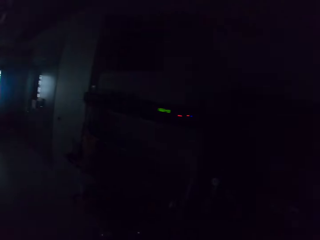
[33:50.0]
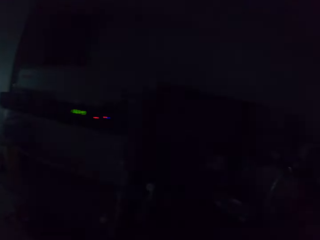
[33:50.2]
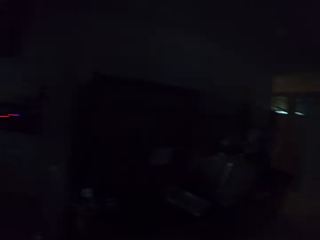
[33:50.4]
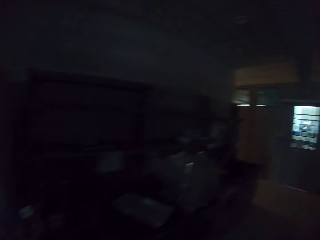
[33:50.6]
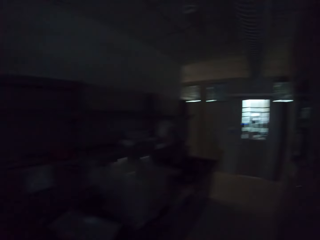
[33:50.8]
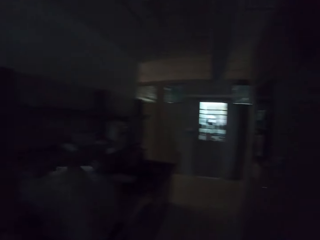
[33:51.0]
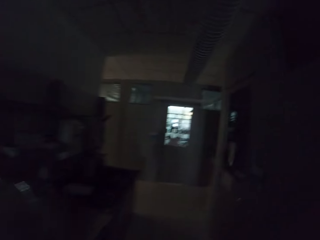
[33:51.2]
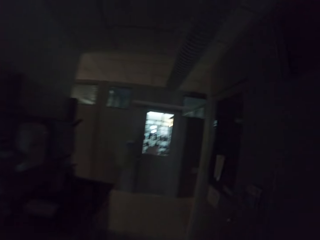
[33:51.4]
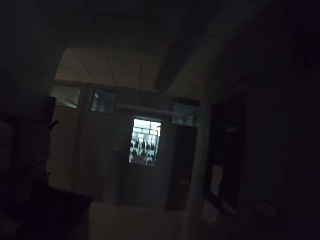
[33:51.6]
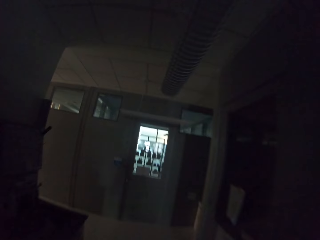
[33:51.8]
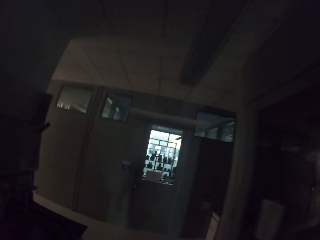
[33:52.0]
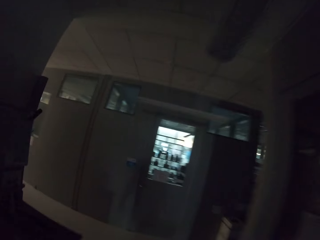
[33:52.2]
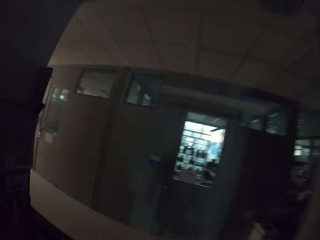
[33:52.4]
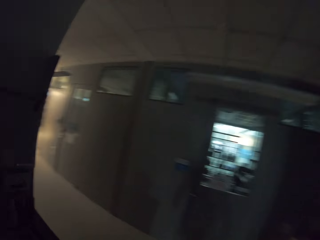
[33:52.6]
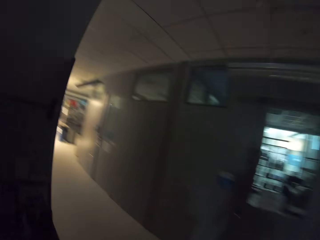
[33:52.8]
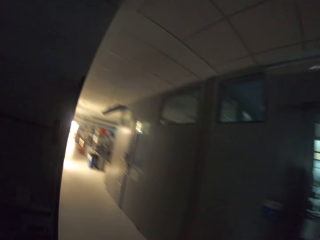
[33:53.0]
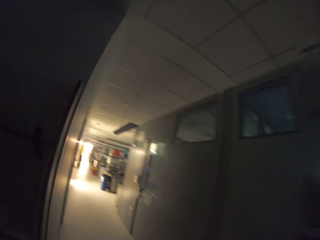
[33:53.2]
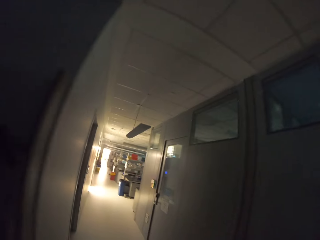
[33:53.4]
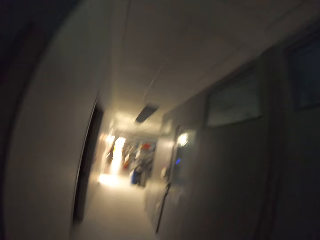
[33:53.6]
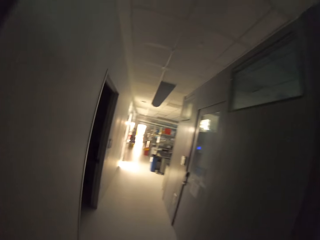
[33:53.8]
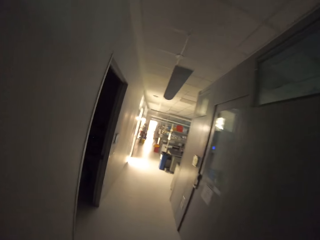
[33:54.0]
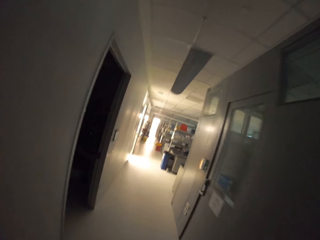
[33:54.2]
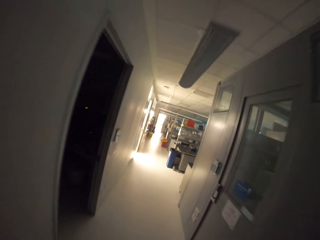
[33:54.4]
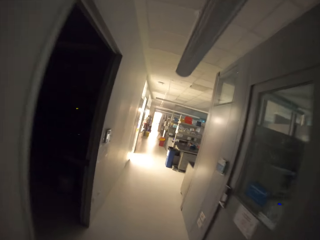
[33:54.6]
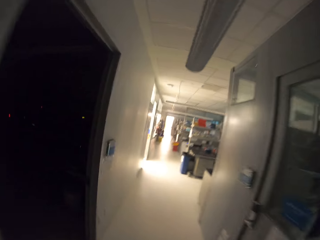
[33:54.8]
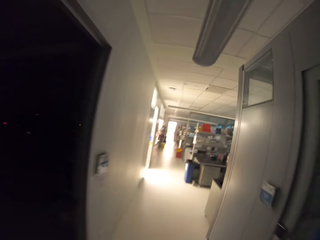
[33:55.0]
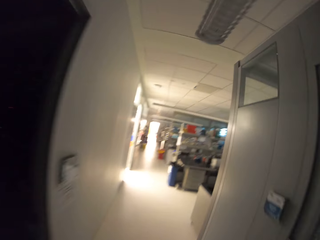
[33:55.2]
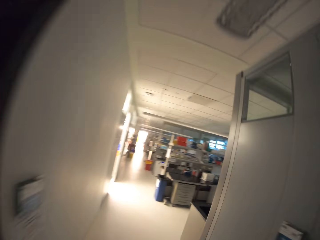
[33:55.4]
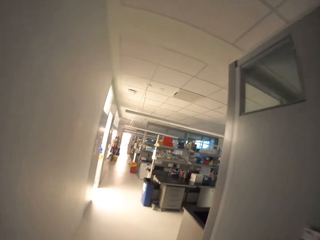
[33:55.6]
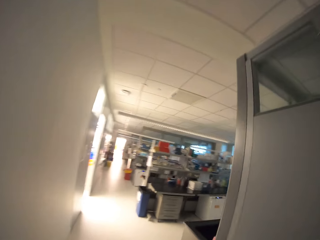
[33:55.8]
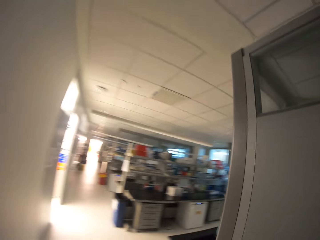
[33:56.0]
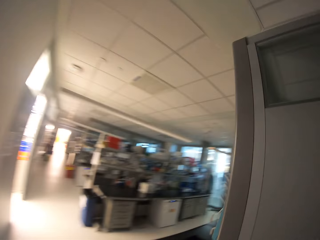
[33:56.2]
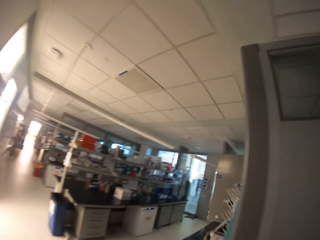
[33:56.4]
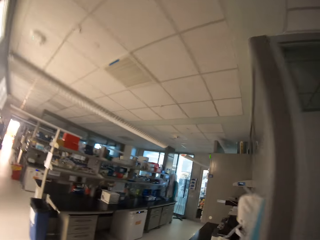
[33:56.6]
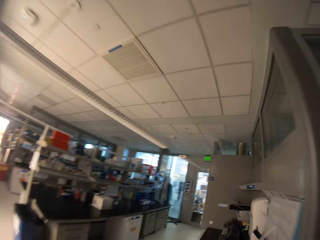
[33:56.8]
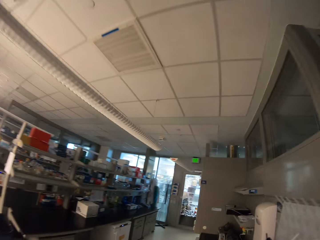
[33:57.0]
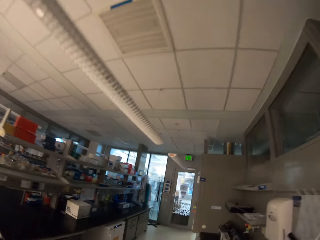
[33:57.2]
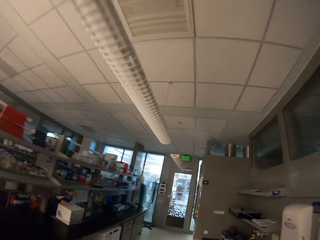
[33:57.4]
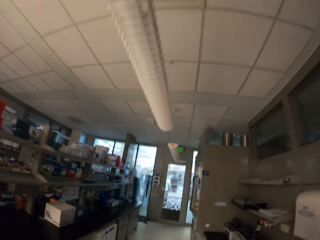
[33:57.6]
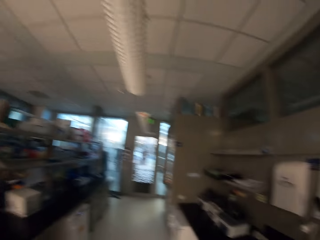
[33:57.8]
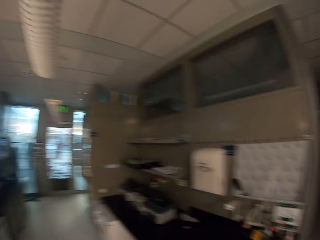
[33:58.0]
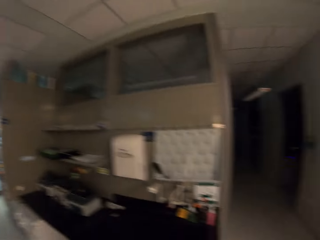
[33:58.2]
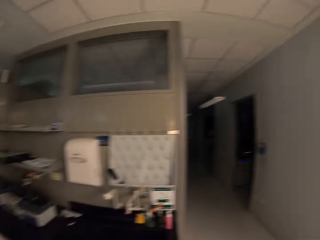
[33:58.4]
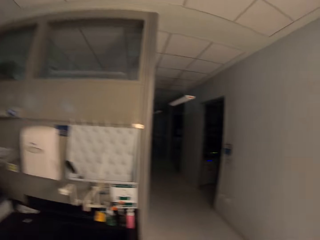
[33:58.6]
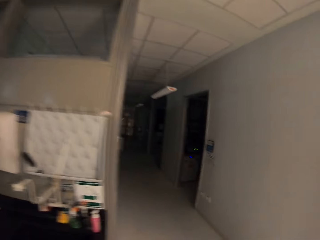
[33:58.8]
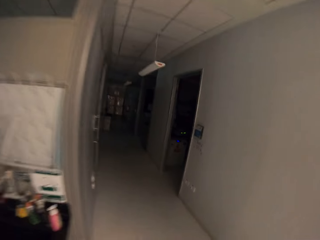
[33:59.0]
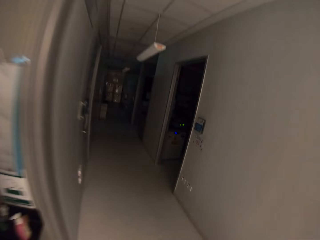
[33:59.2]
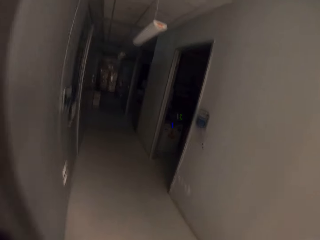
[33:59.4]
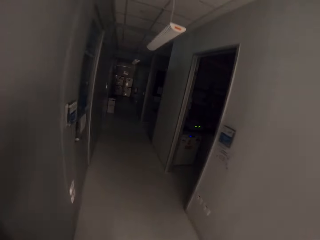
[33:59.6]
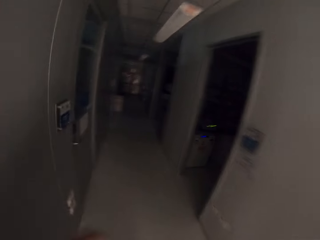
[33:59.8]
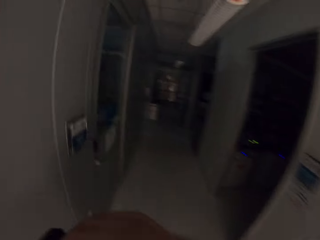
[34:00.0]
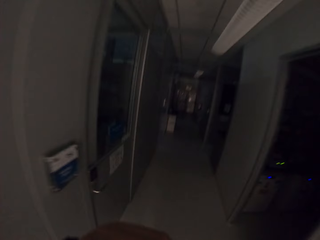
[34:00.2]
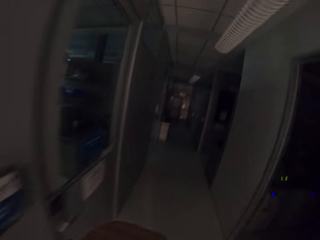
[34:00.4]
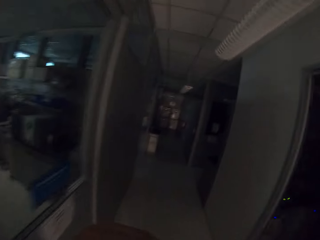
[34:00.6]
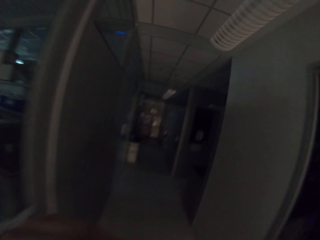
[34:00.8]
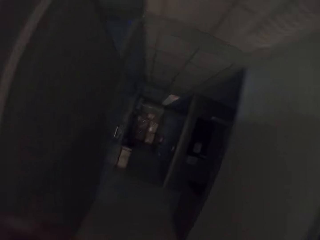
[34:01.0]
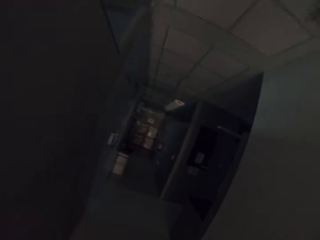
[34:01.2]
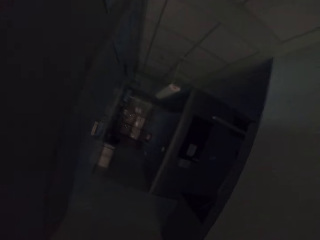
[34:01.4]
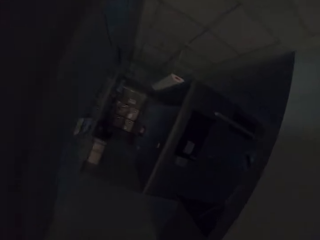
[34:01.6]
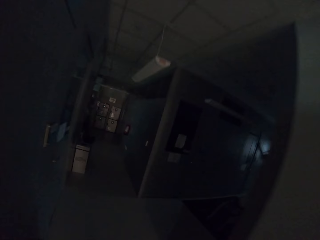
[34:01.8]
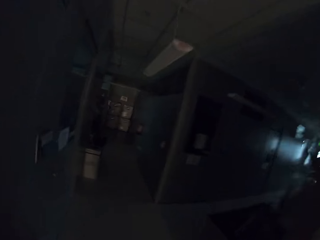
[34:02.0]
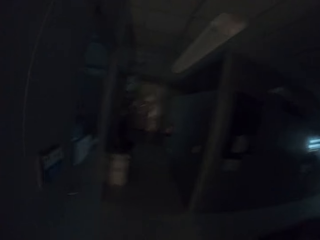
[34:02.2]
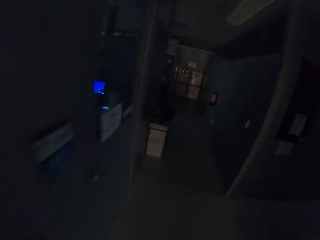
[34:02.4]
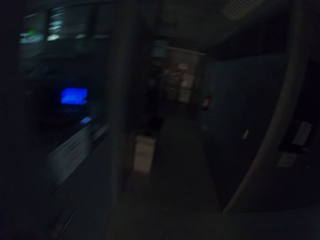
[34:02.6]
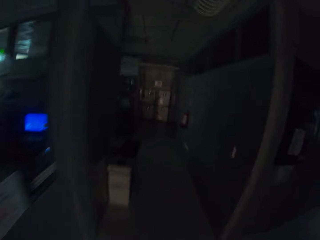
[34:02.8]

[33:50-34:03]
The camera wearer leaves the laboratory. They walk on the office corridor. They enter another laboratory in the building. They walk back in the corridor of the office.

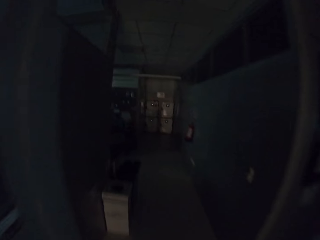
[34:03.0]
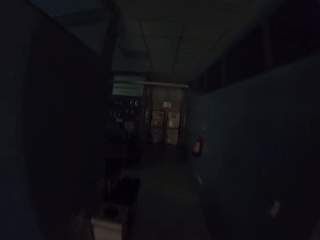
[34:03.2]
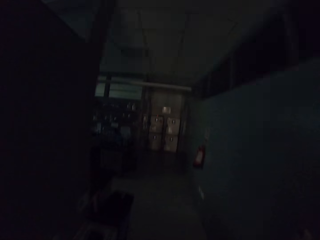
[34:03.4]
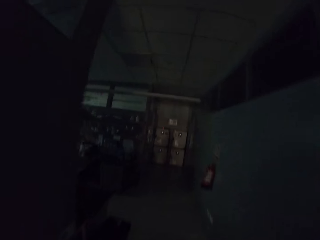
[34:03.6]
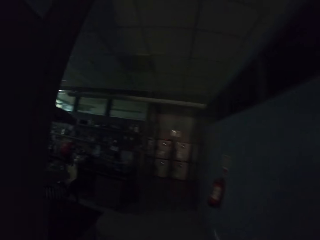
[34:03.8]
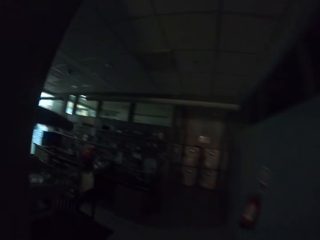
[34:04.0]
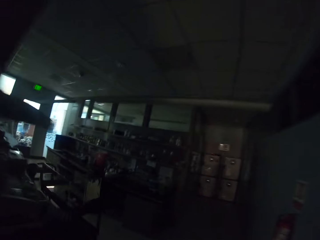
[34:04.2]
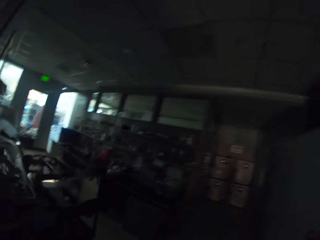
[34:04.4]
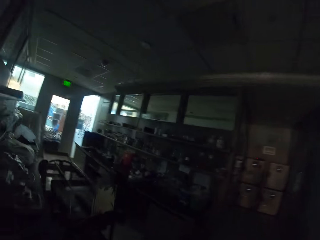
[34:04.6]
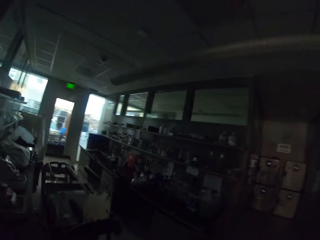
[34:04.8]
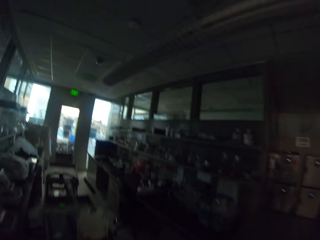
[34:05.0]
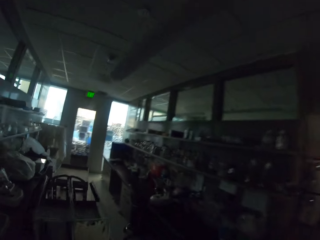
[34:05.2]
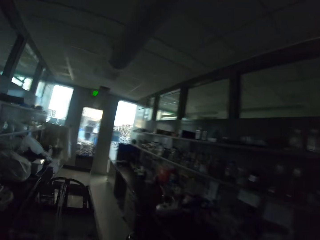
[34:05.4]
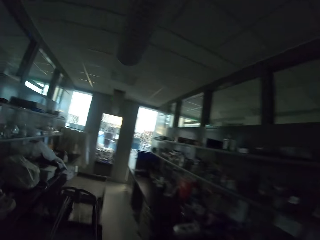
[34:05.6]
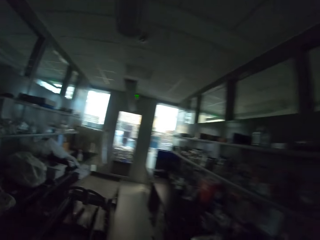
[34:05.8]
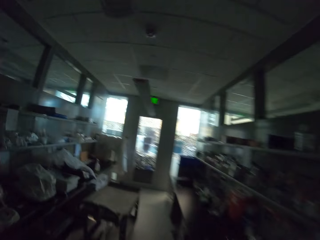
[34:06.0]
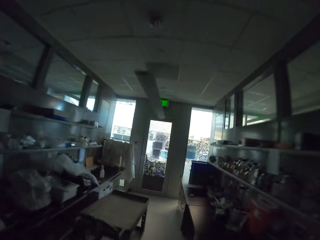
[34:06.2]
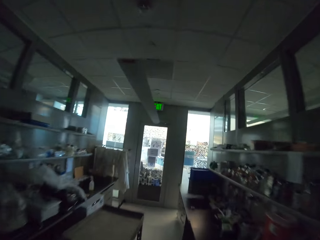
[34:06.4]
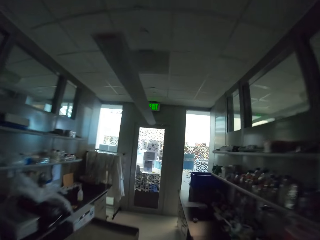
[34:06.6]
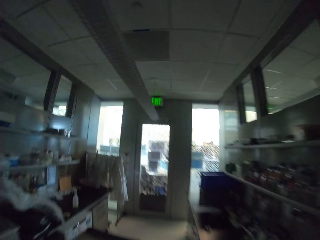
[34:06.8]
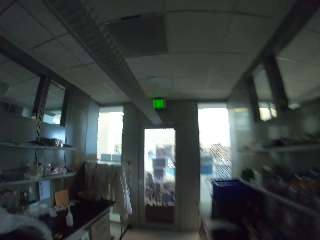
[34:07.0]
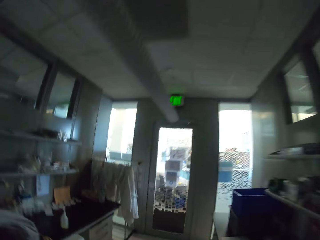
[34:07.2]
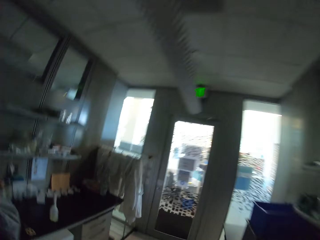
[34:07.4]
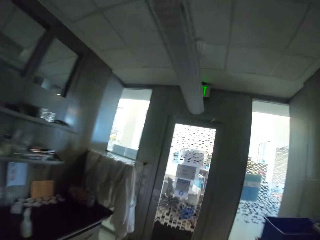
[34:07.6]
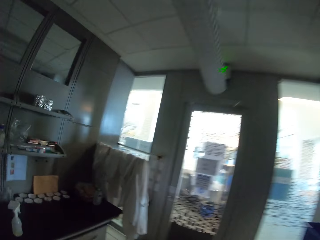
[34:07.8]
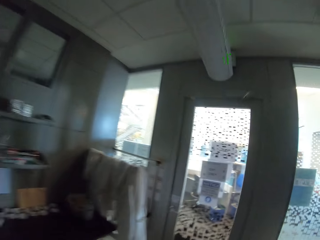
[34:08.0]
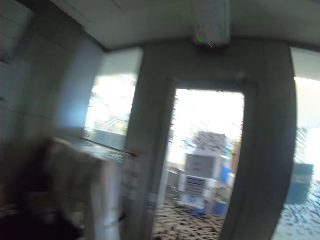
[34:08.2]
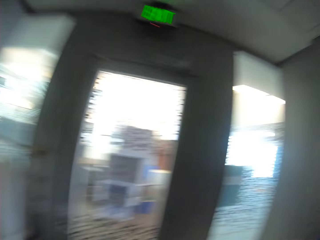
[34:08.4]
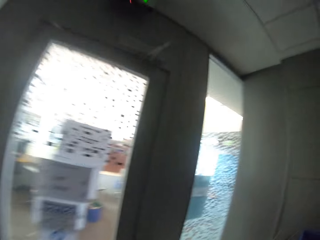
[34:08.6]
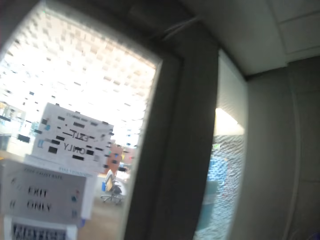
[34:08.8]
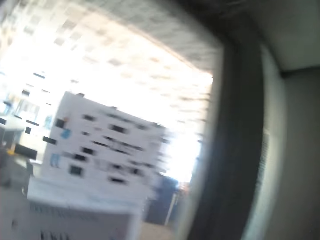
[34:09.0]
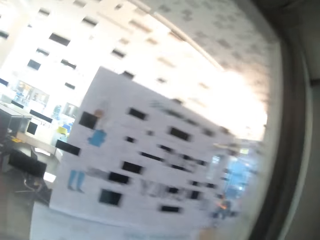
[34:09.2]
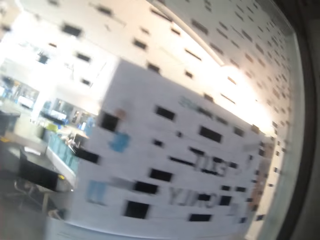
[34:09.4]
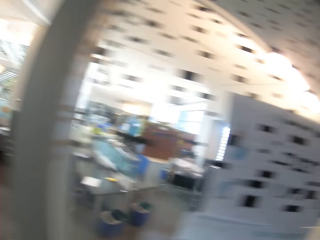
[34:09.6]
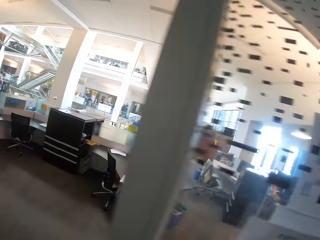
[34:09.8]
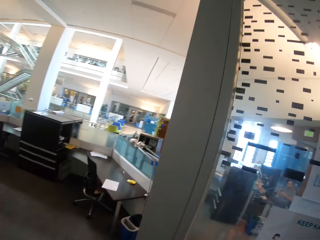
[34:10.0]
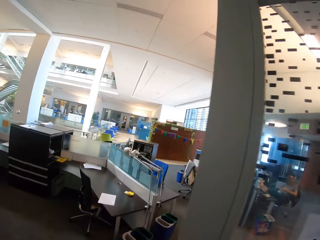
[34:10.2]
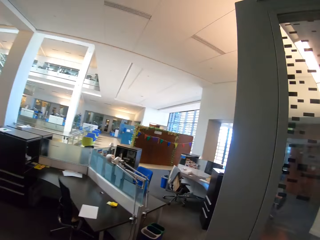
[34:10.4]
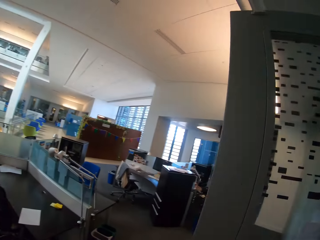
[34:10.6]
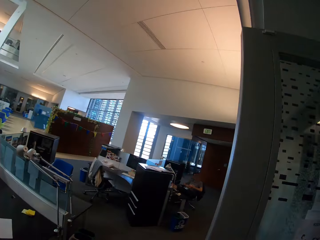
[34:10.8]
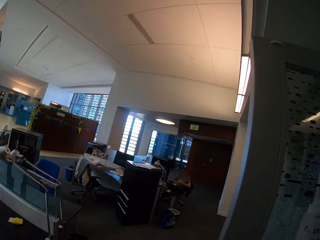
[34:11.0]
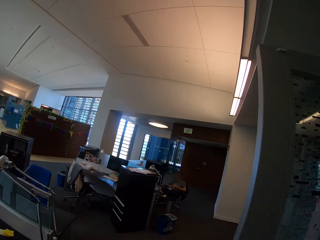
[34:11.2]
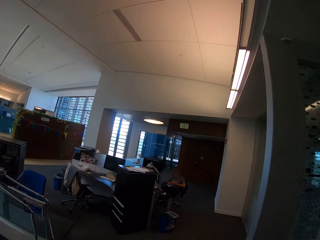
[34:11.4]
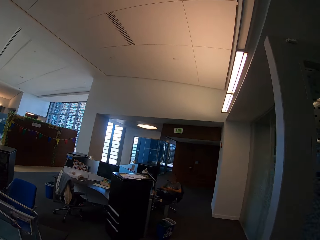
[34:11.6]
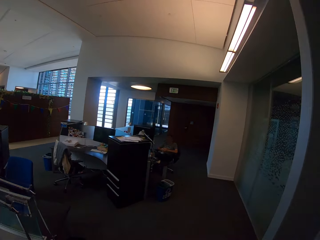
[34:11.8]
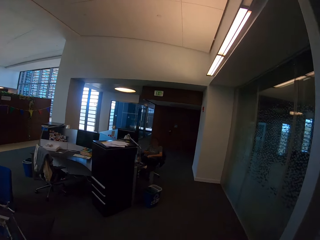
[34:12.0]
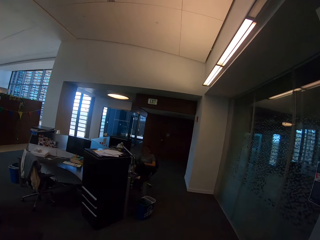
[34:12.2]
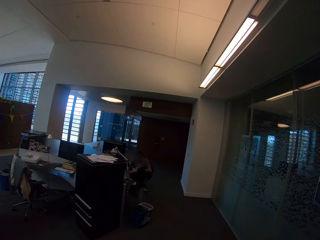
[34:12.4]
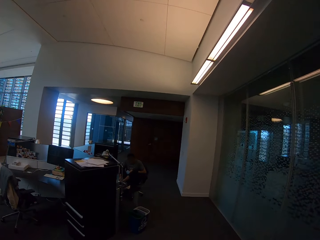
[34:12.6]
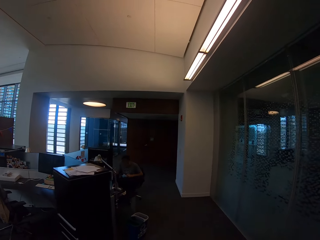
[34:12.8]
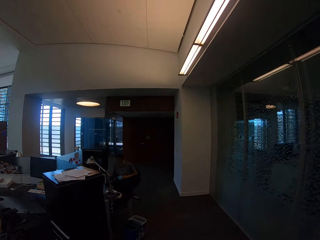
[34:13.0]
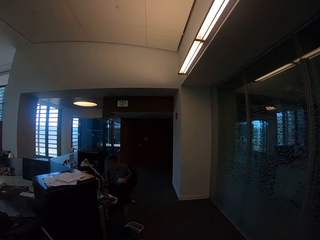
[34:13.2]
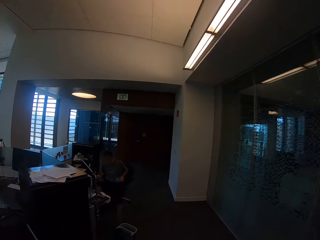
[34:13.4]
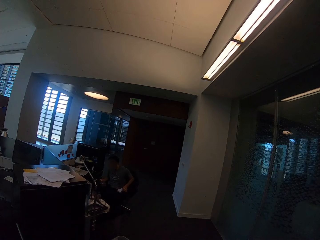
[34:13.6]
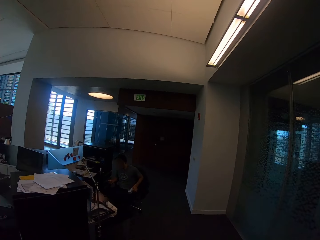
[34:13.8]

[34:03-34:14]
The camera wearer opens the door of the laboratory. They walk into a big office space. They approach a colleague in the office.
